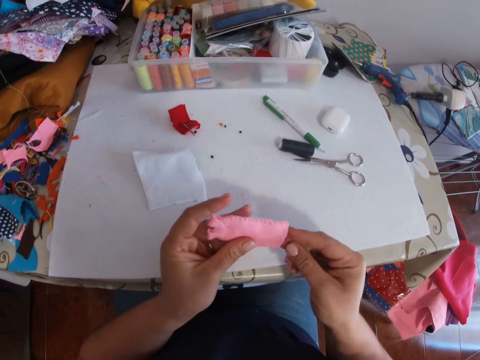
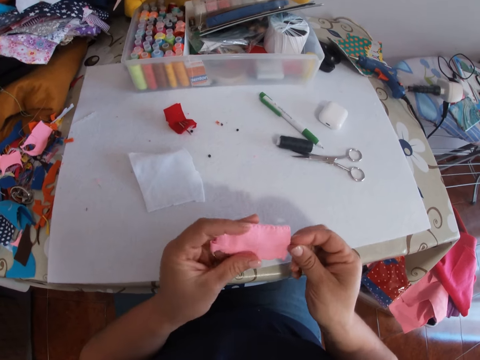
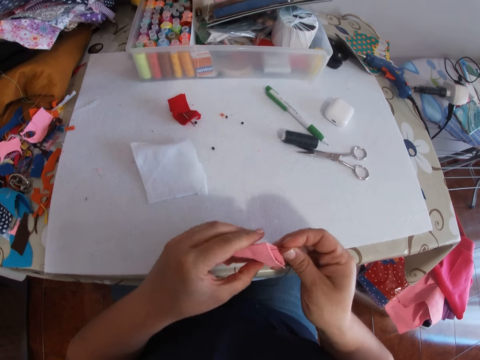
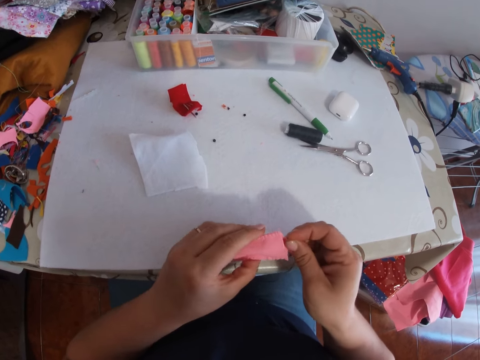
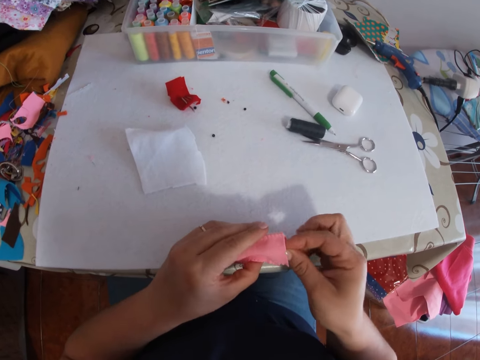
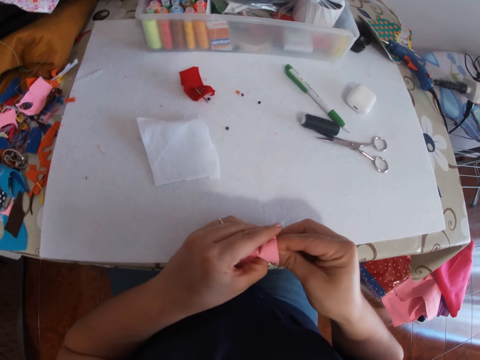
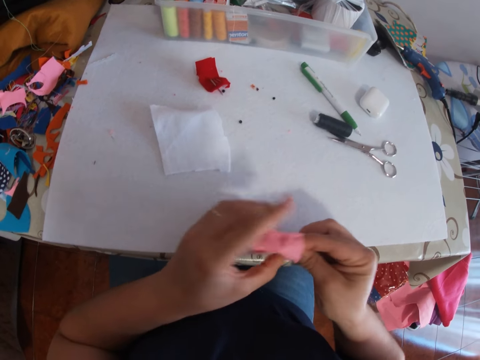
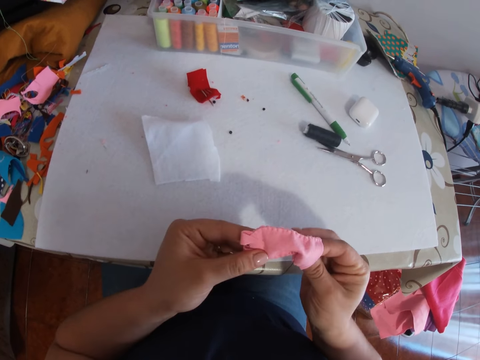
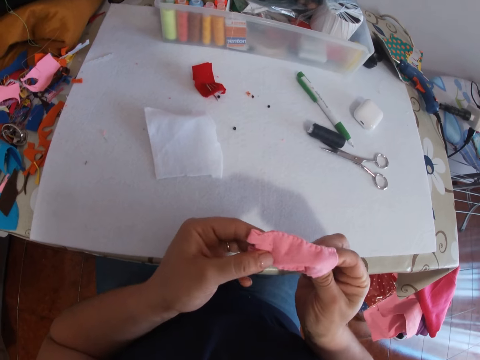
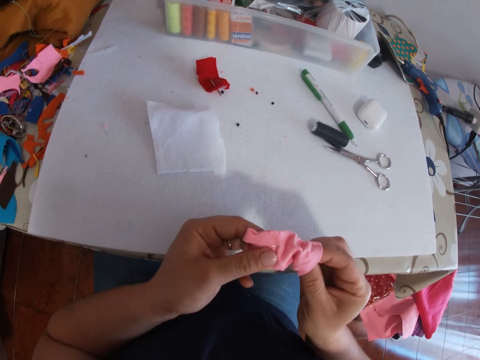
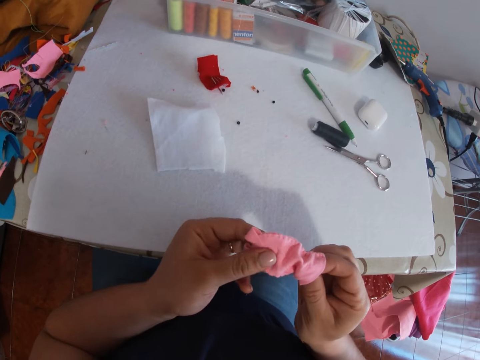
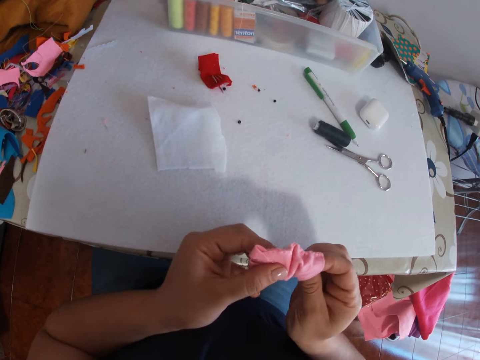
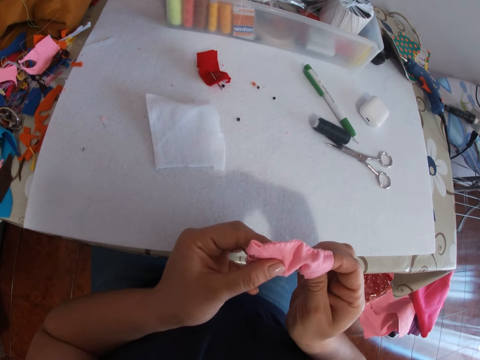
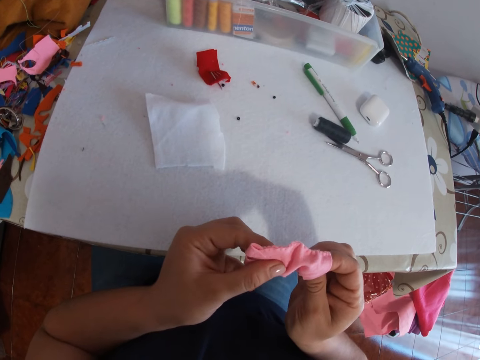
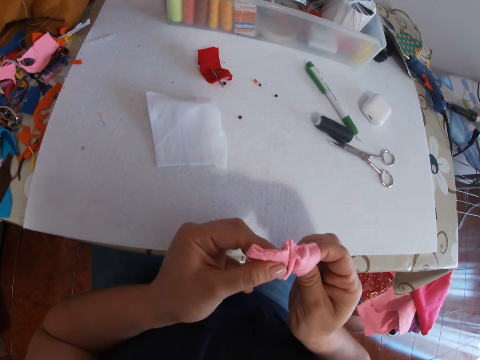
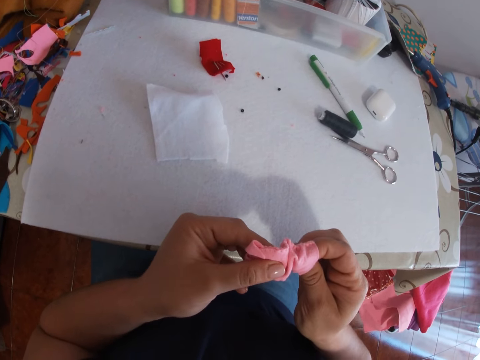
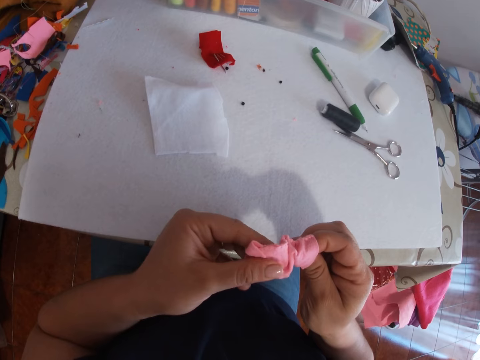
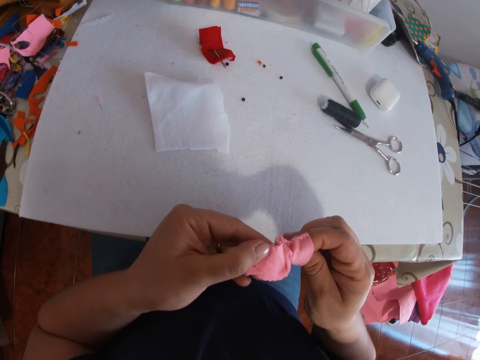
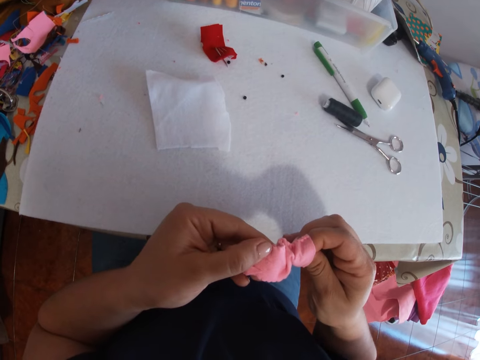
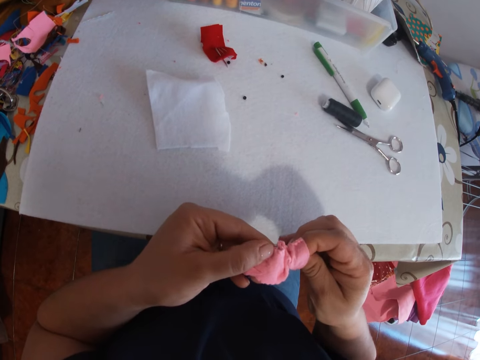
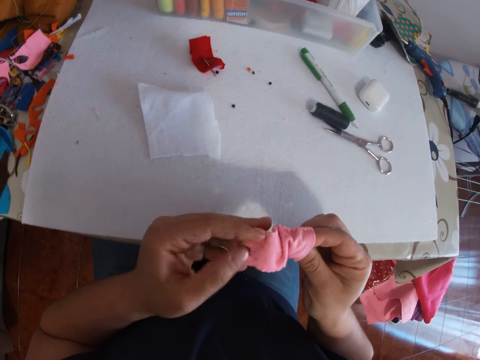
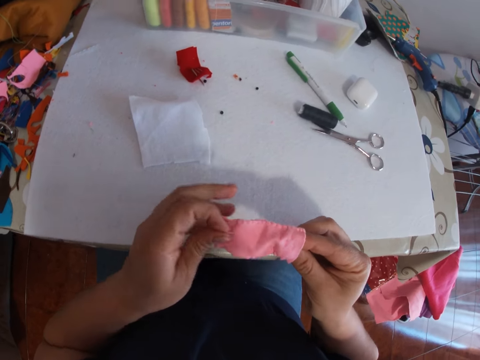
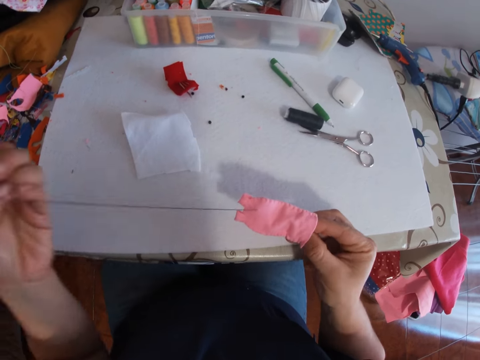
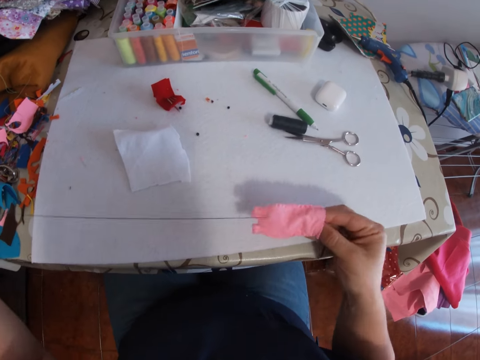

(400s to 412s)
The camera wearer holds the felt fabric. He sews the felt fabric with a needle. He pulls the thread. He tacks the pink piece of fabric with the threaded needle in his right hand.

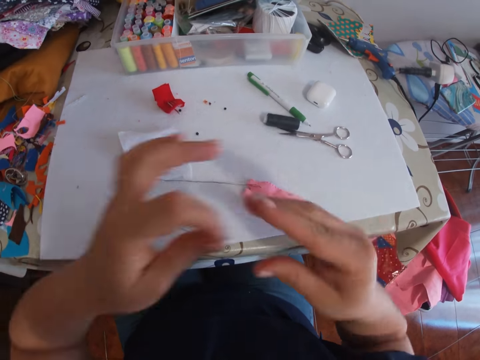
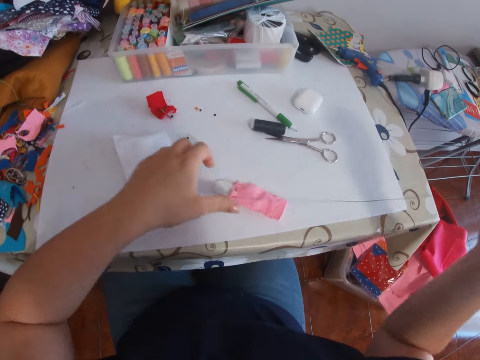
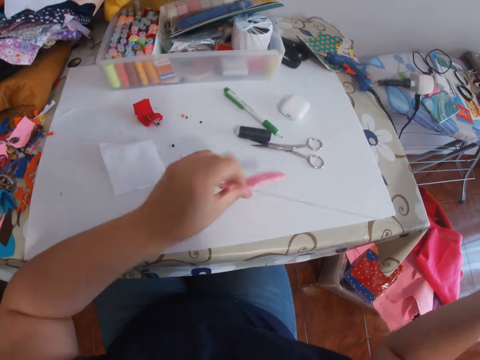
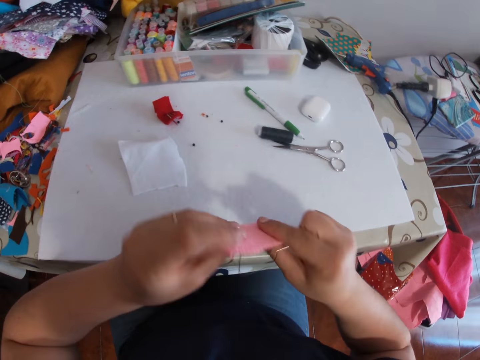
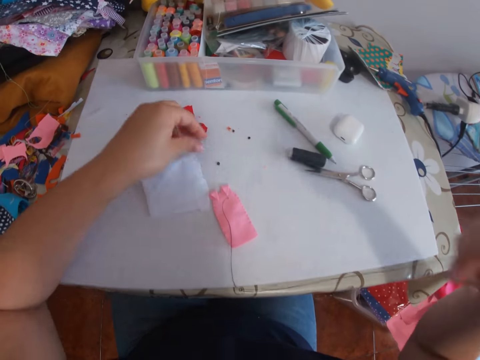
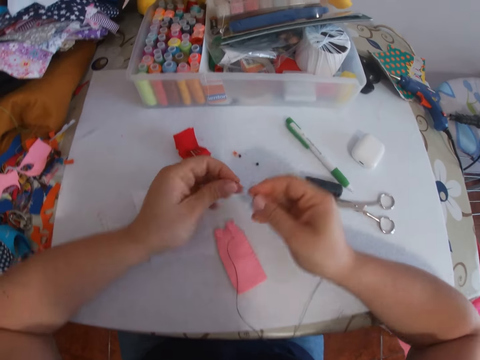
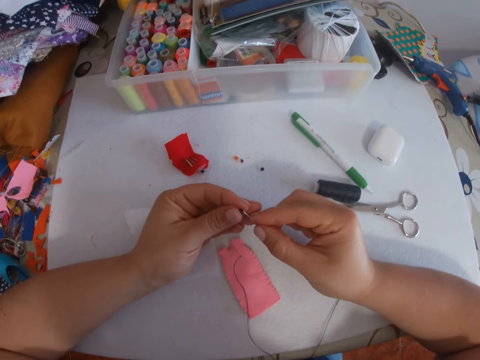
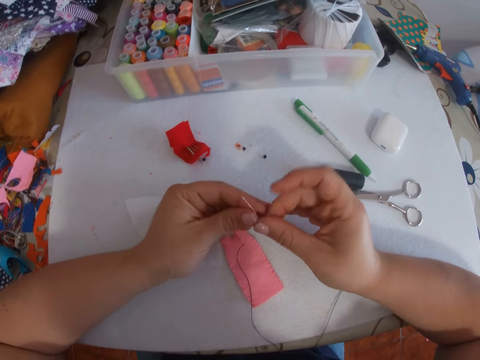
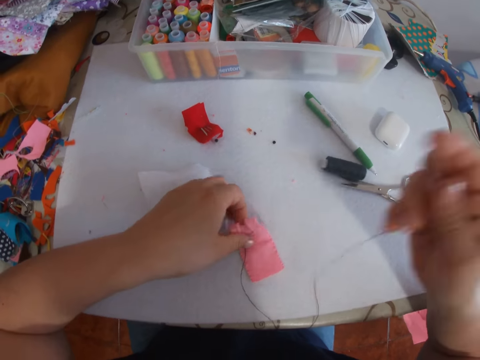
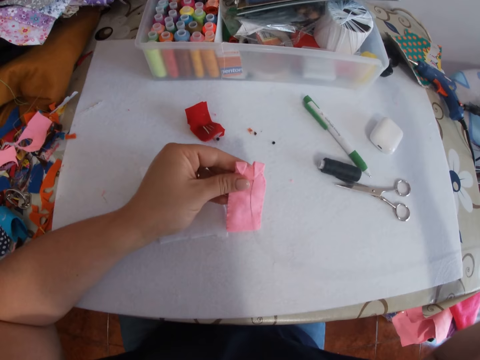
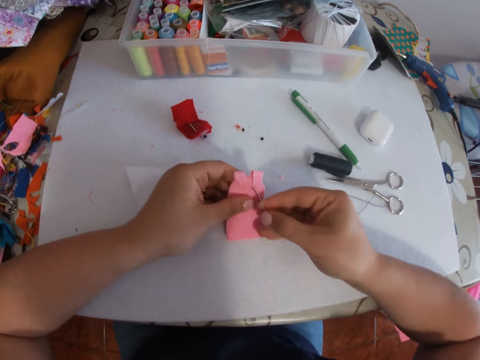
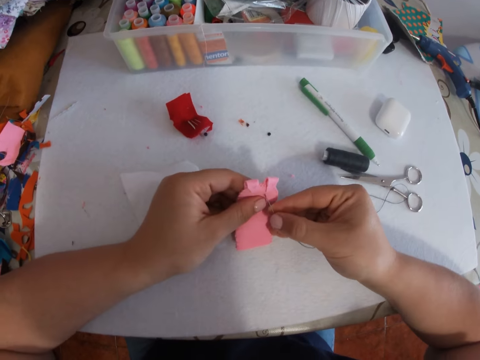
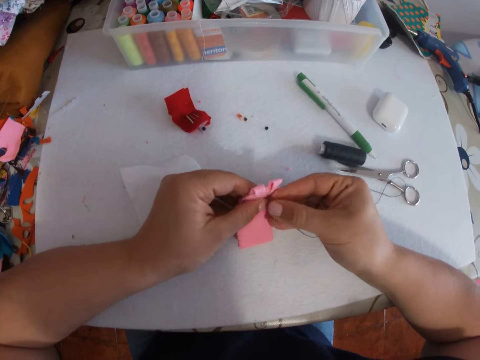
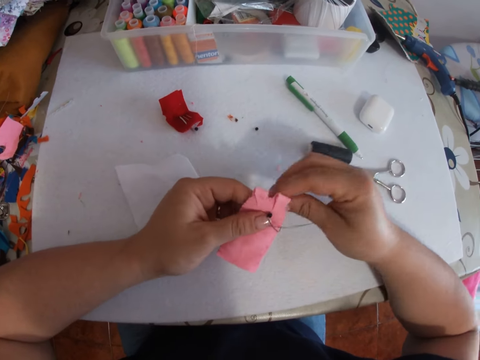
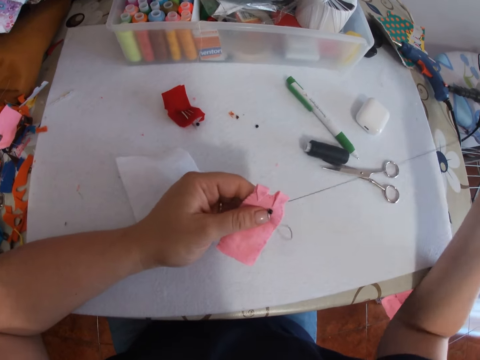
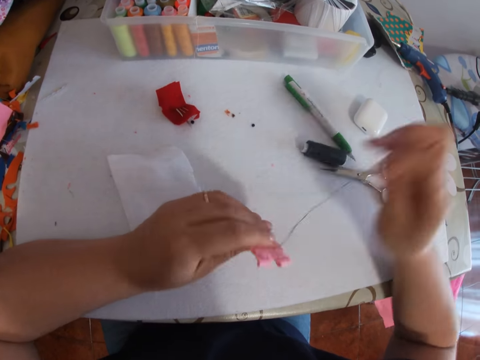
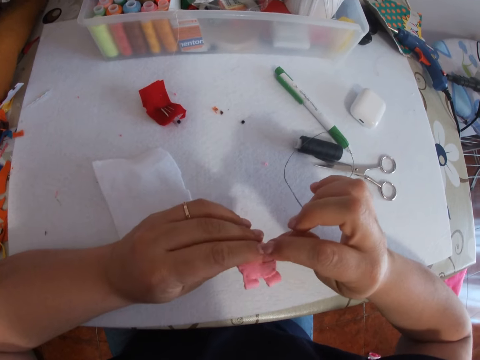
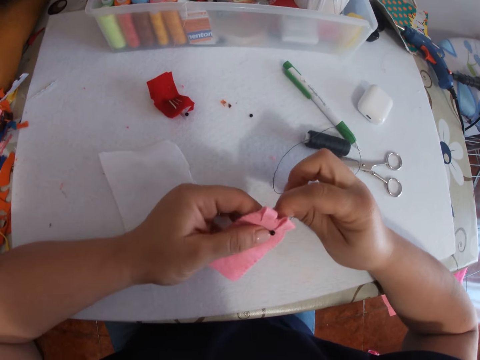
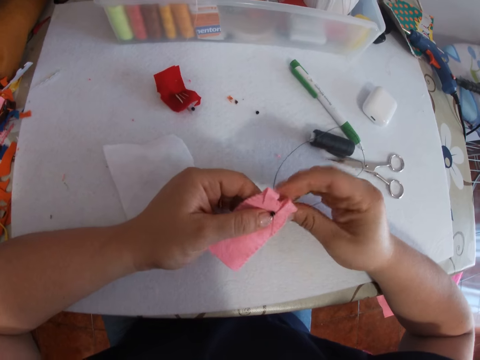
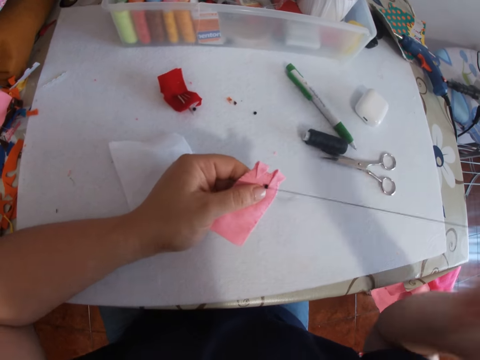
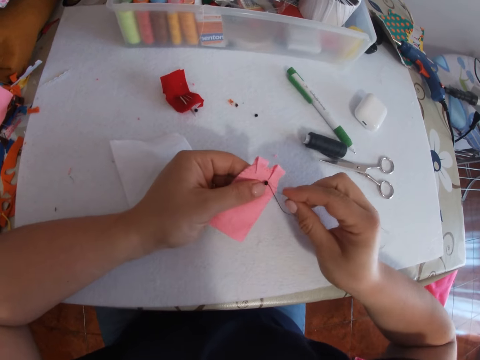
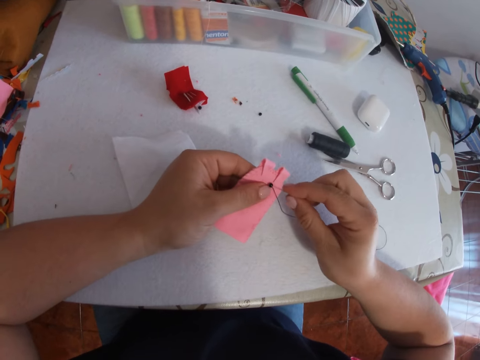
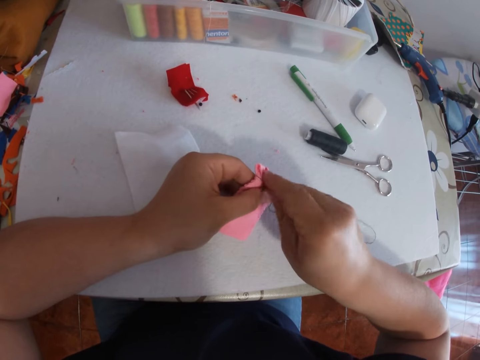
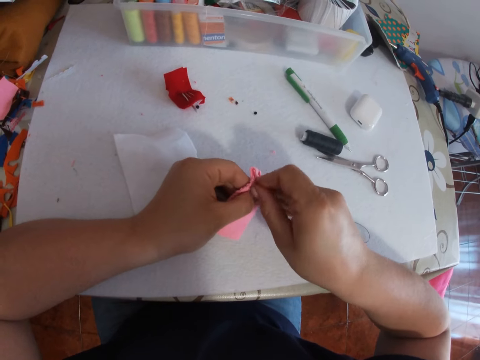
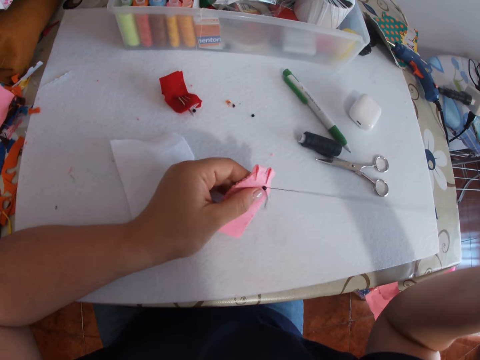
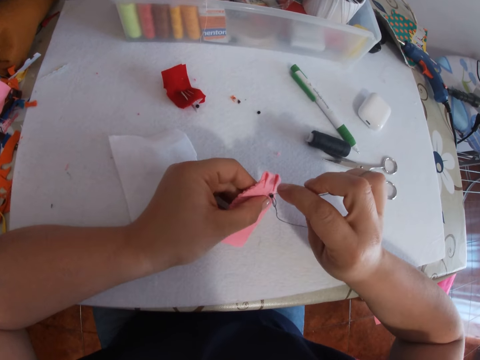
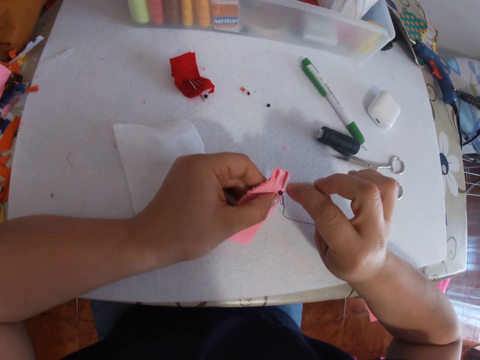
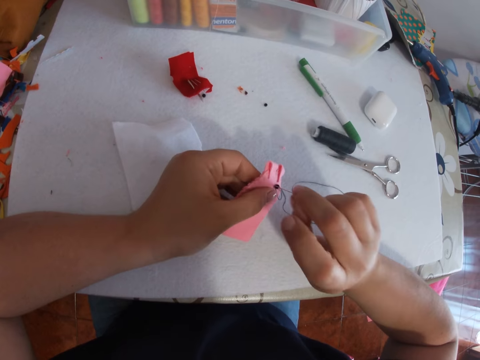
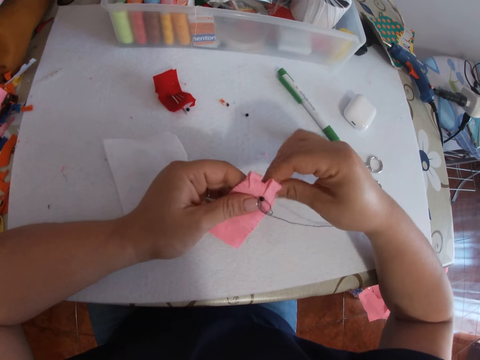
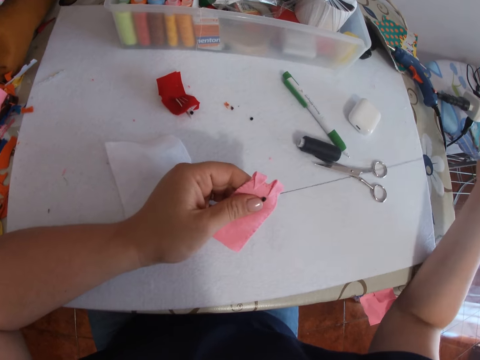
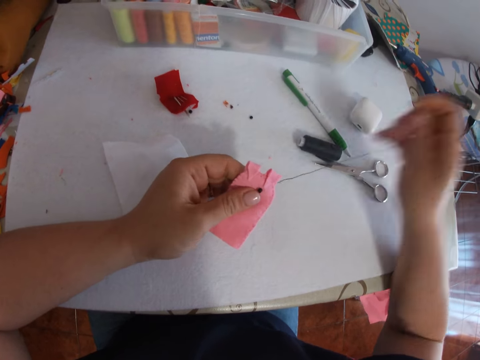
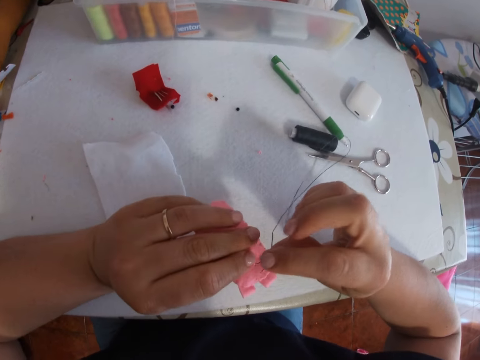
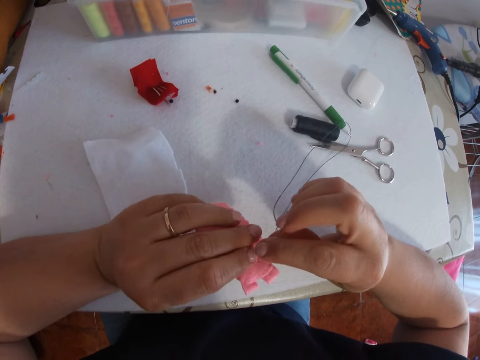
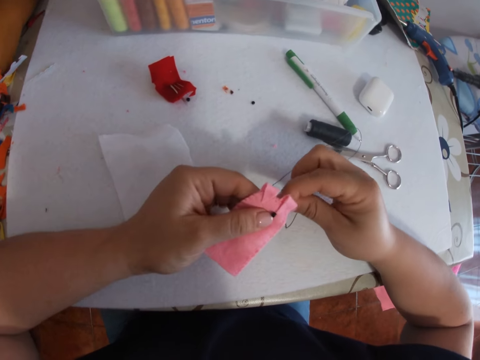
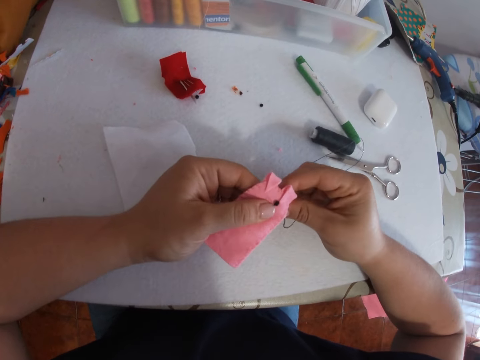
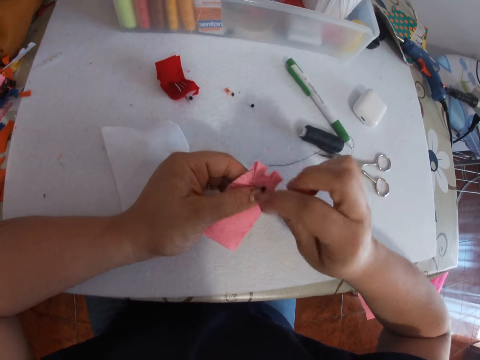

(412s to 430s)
The camera wearer places the pink piece of fabric or felt fabric on the table with his right hand. He picks up the needle with the other hand. He holds the threaded needle with his right hand. He picks up the pink piece of fabric from the table with his left hand. He turns the felt fabric. He places the pink piece of fabric on the table with his left hand. He picks up the button from the table with his left hand. He puts the threaded needle into the button with his right hand. He picks up the pink piece of fabric from the table with his left hand. He pulls the thread. He tacks the button to the pink piece of fabric with the threaded needle in his right hand. He pulls the thread. He sews the felt fabric with the needle. He pulls the thread. He sews the felt fabric with the needle. He pulls the thread. He sews the felt fabric with the needle. He pulls the thread. He turns the felt fabric. He sews the felt fabric with the needle.
